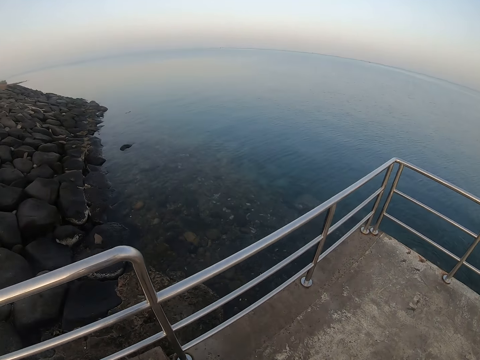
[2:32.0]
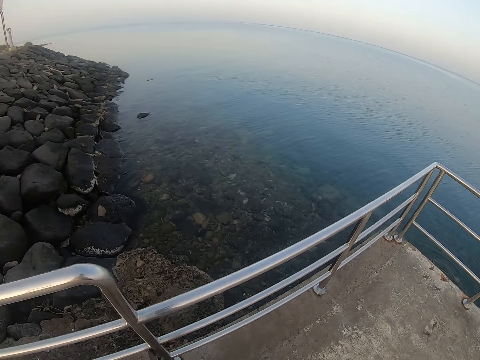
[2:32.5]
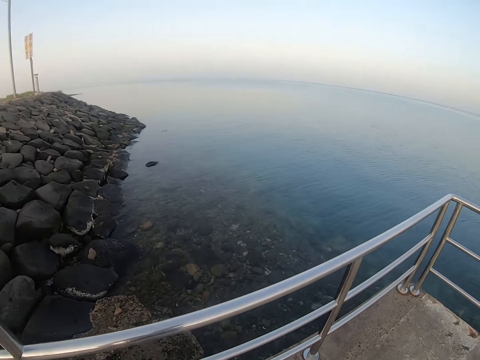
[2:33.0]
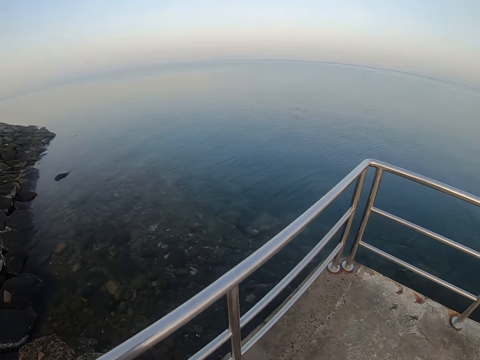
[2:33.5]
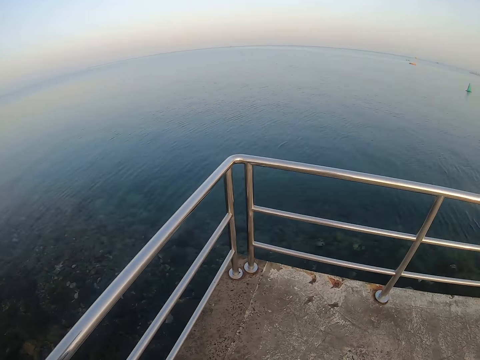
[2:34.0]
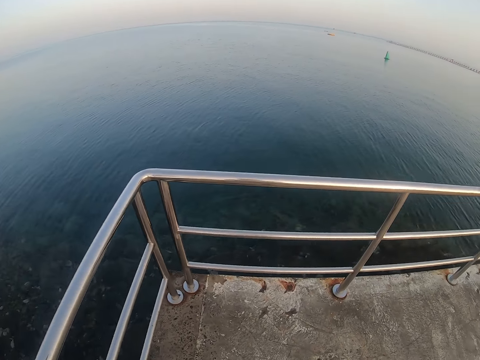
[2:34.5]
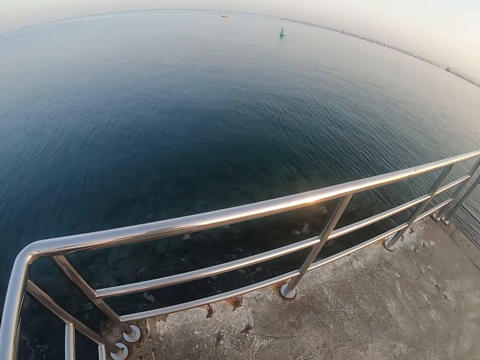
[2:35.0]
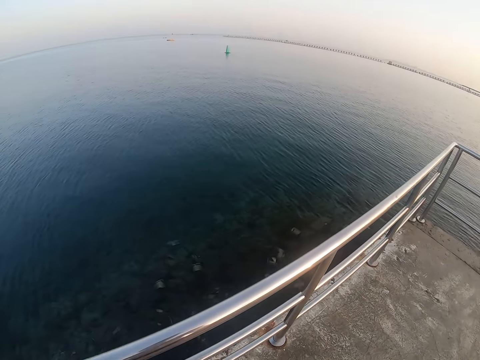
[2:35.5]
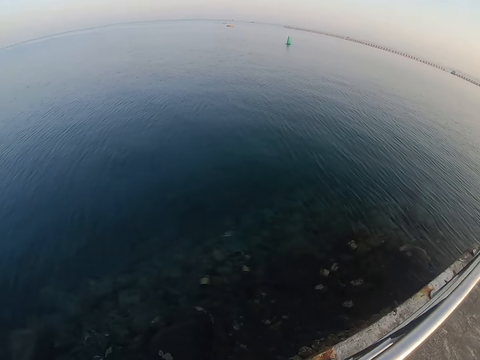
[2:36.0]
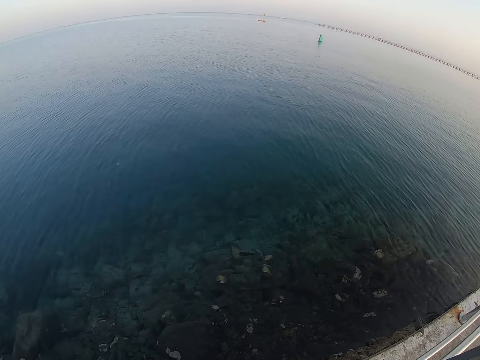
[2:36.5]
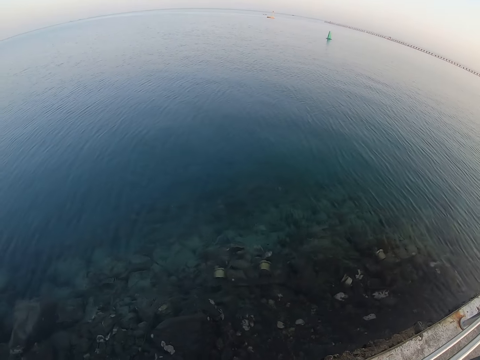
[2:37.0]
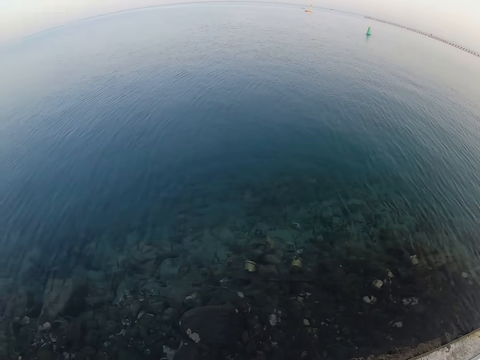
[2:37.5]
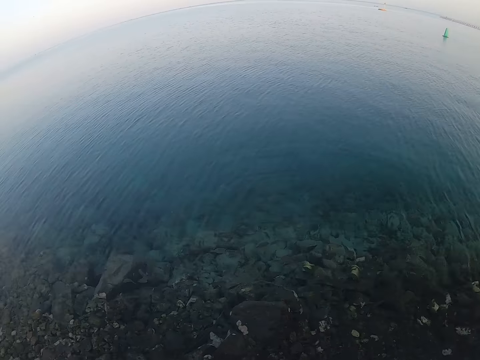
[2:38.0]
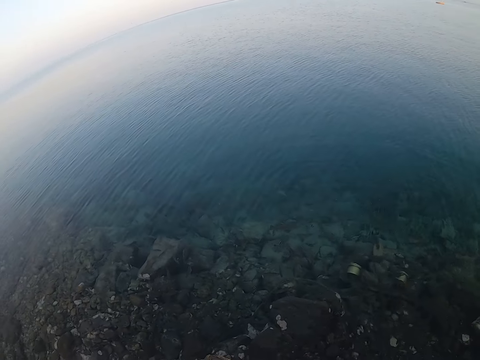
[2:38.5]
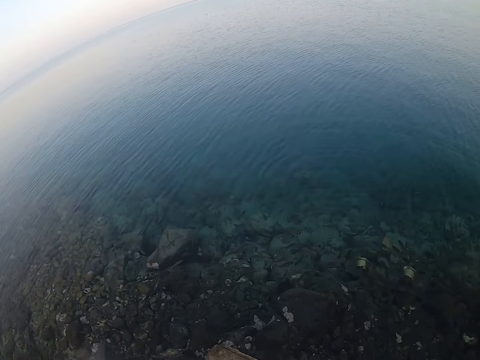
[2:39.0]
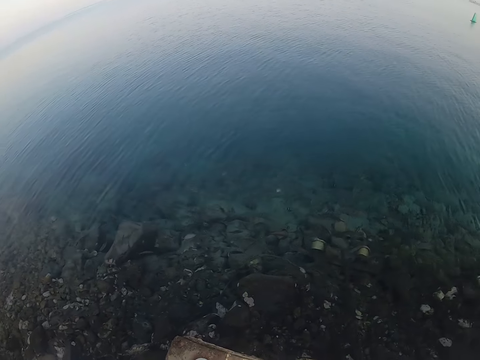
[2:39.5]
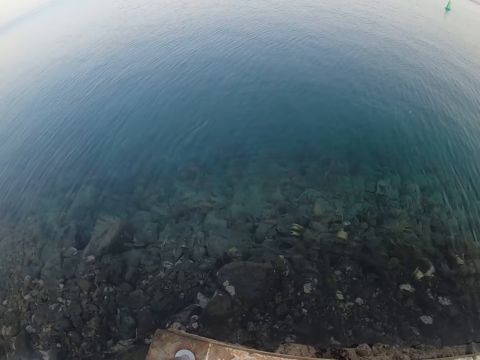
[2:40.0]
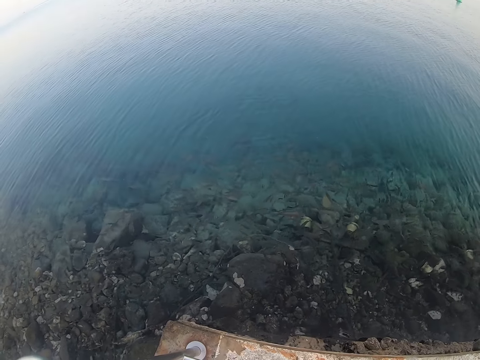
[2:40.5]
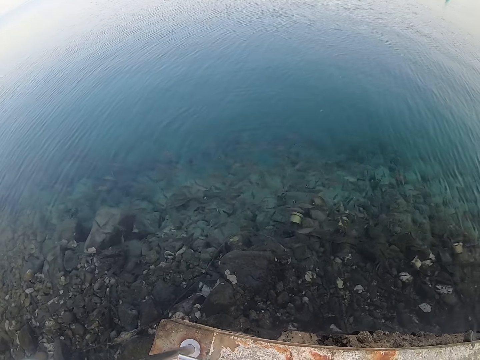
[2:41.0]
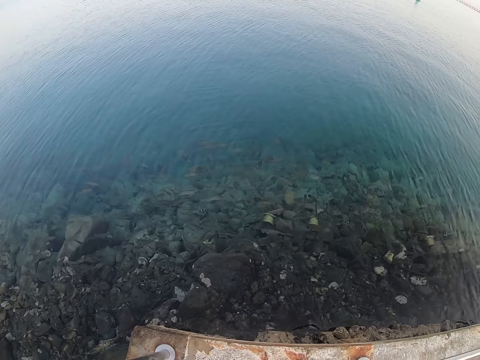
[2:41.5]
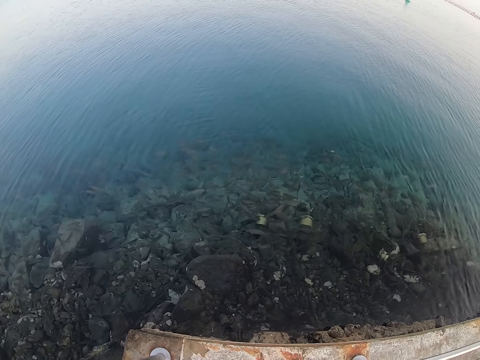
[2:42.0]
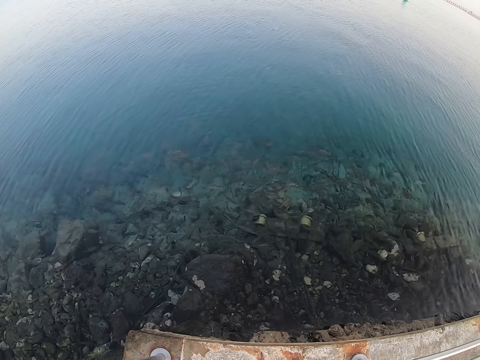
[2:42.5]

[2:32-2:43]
The camera wearer looks at the fish in the water.

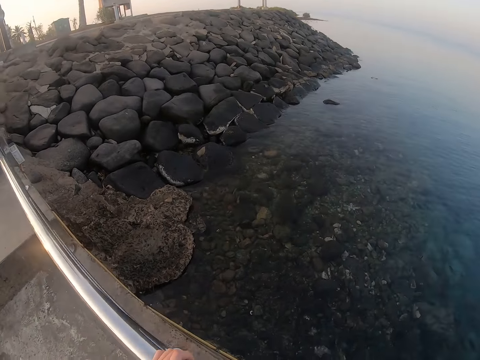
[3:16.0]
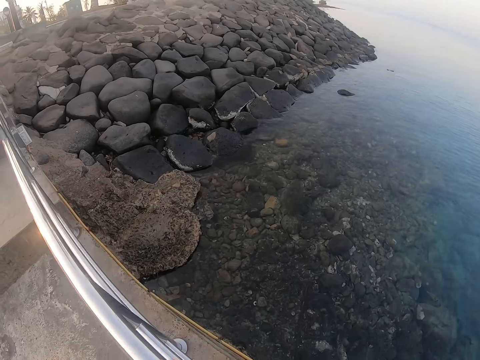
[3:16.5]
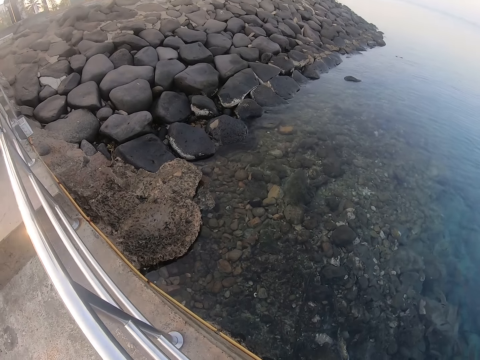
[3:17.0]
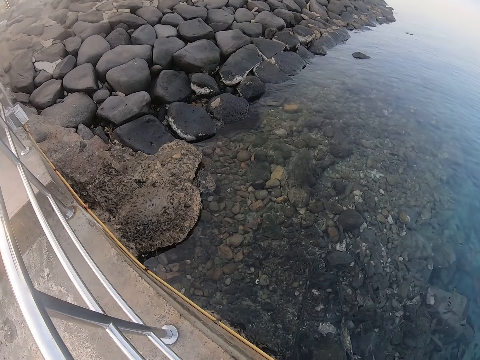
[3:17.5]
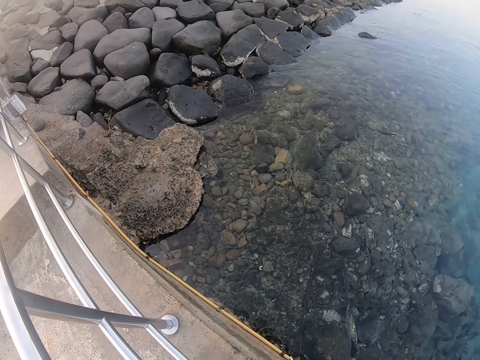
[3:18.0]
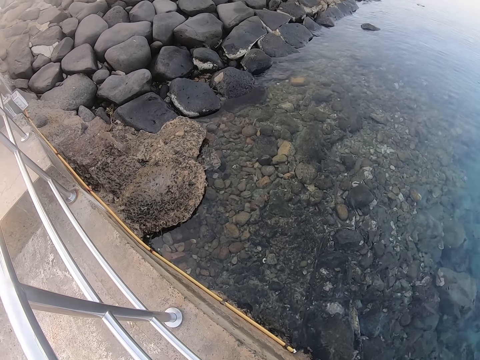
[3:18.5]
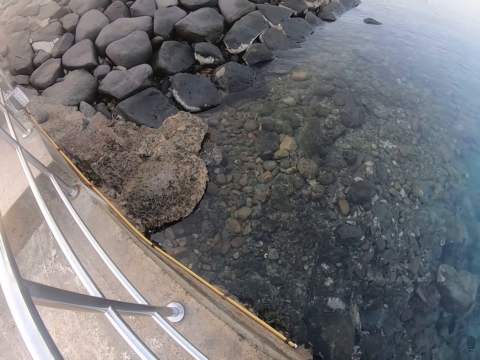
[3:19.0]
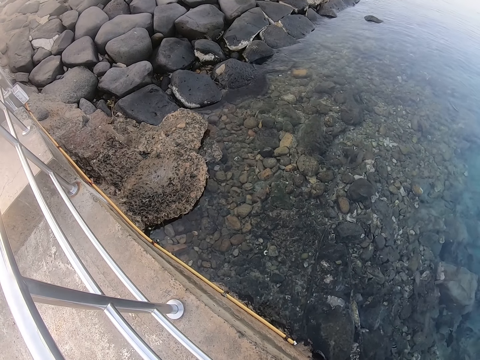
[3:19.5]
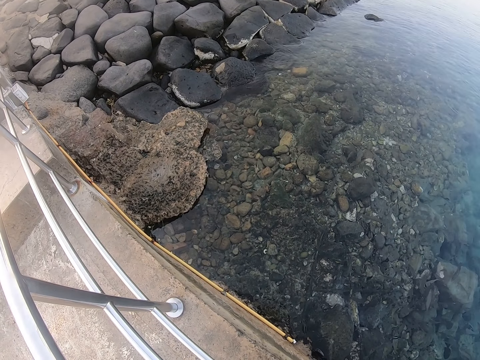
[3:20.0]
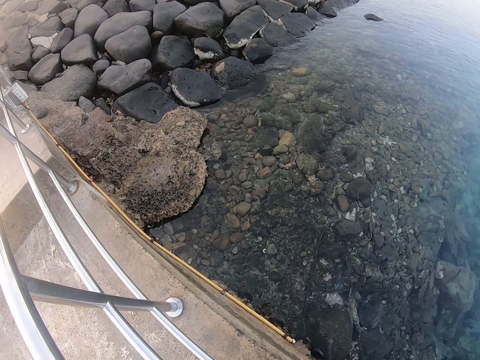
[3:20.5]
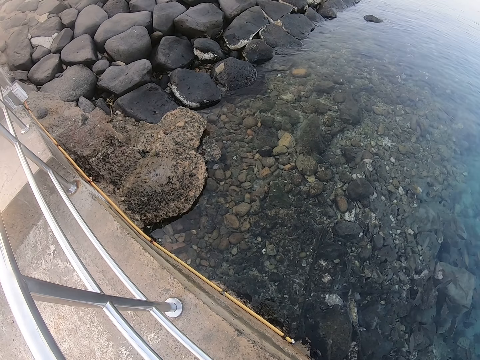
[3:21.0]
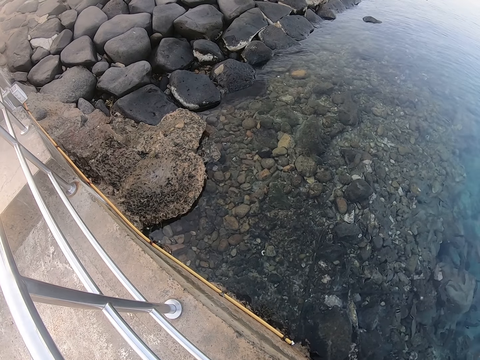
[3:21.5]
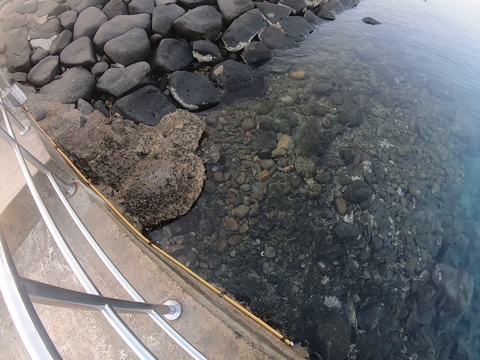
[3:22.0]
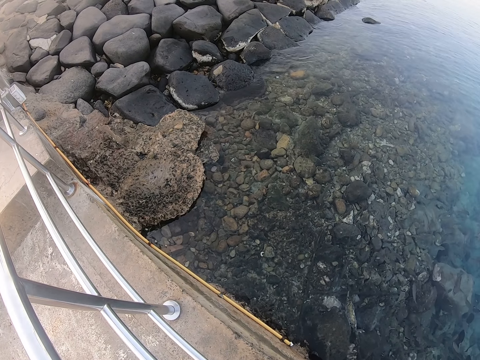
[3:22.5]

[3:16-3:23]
The camera wearer stops near the shore.

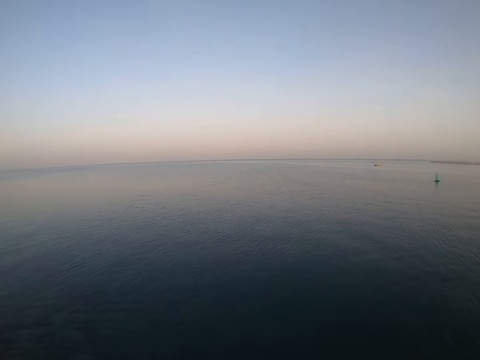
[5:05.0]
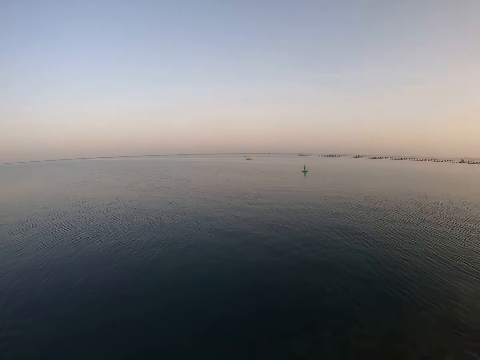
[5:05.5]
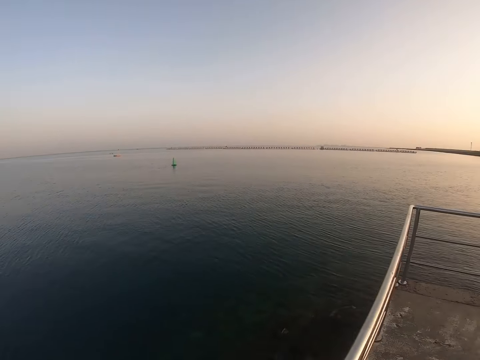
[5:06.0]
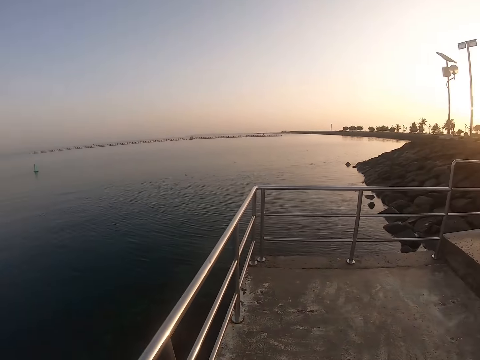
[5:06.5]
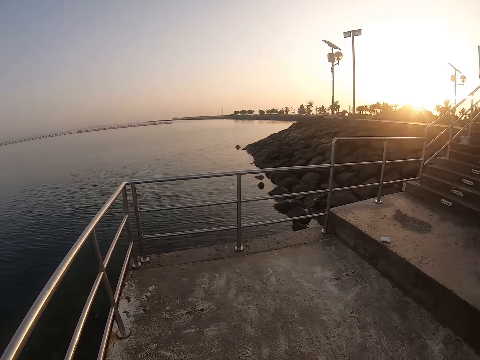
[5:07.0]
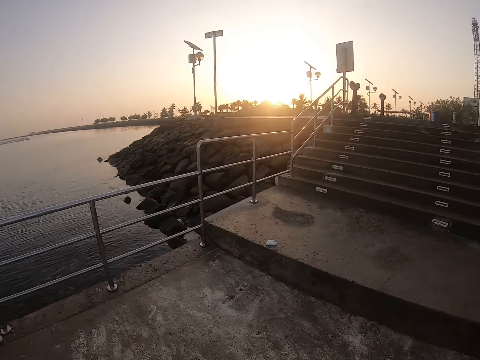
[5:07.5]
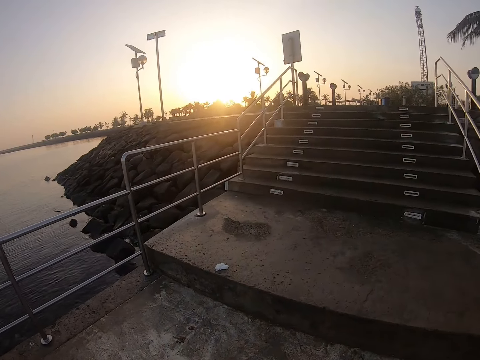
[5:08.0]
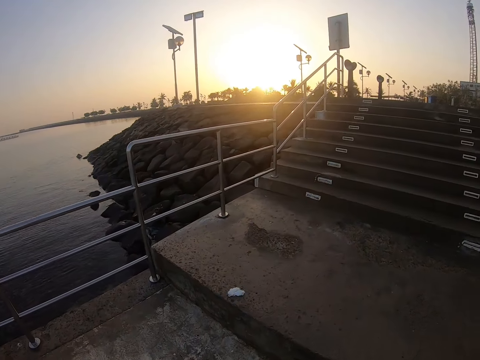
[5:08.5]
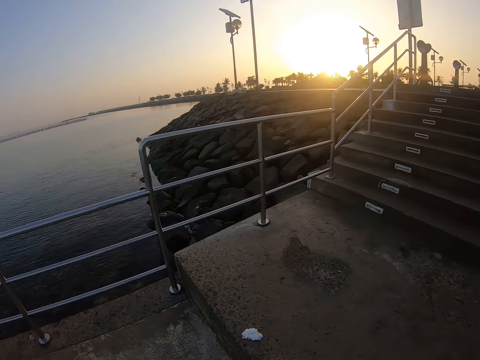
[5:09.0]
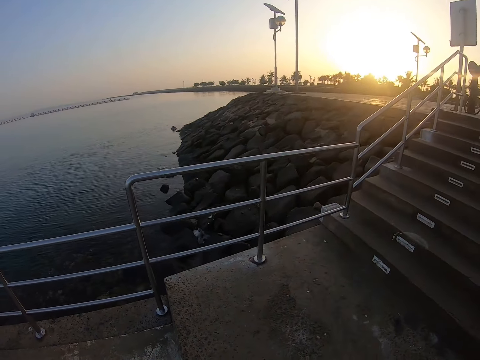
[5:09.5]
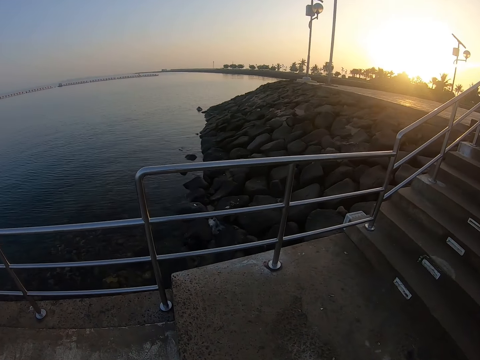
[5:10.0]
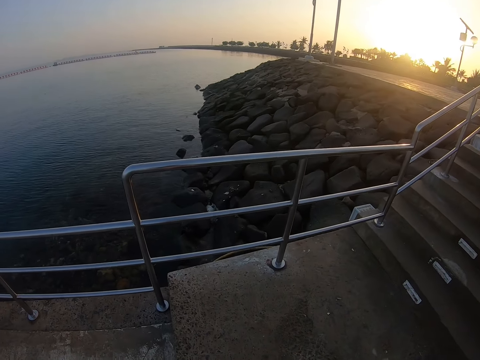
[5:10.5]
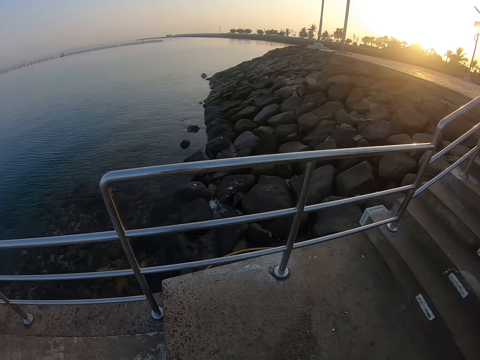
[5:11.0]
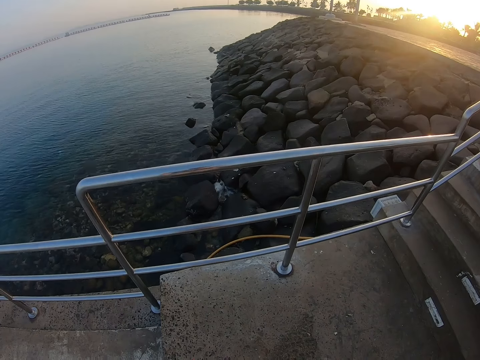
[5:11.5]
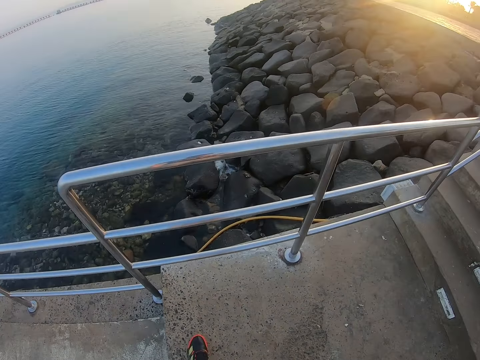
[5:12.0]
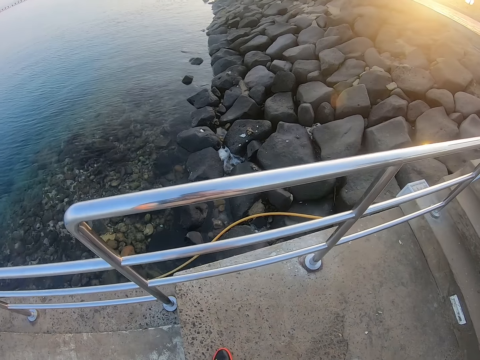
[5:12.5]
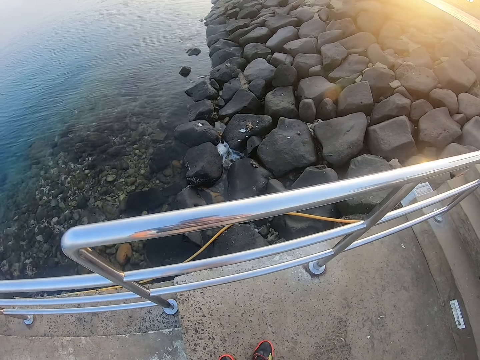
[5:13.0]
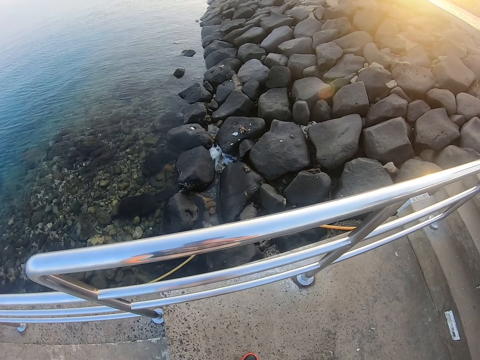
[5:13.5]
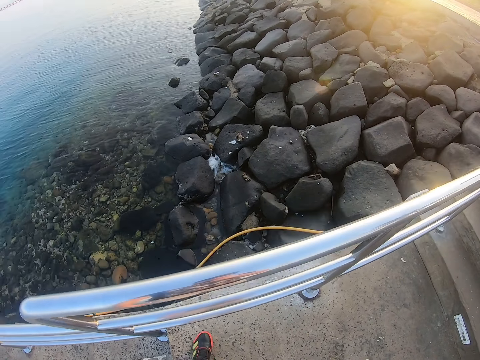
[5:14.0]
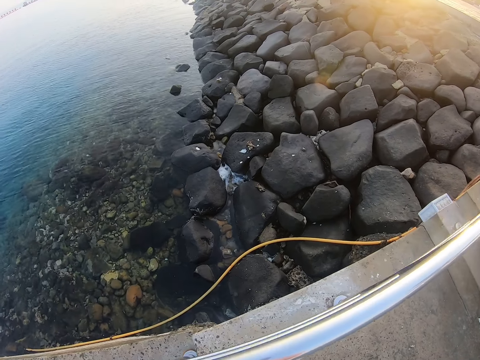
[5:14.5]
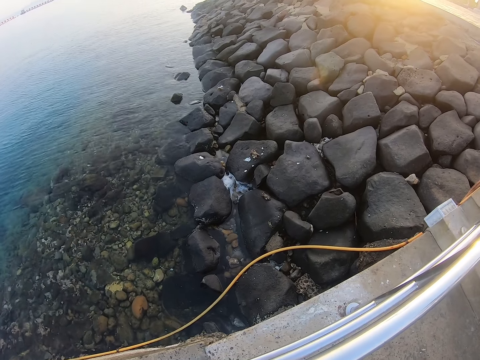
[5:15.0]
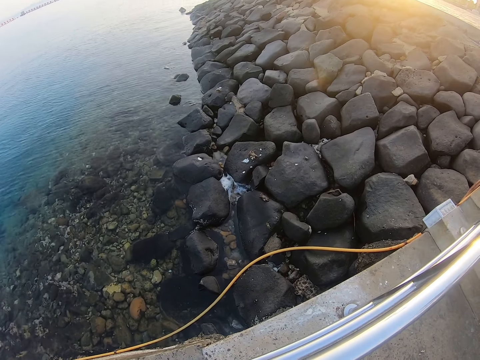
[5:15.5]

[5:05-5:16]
The camera wearer walks around. They walk up the stairs. They look at the water.
